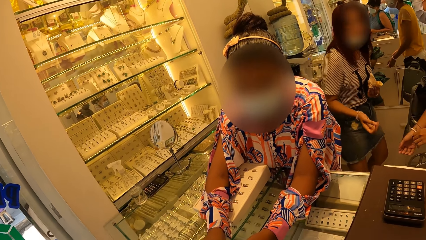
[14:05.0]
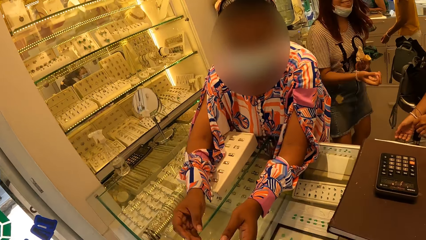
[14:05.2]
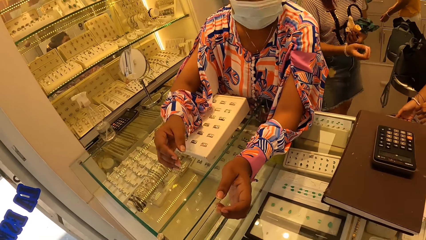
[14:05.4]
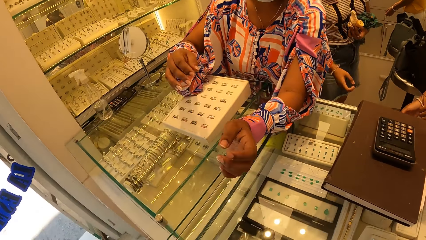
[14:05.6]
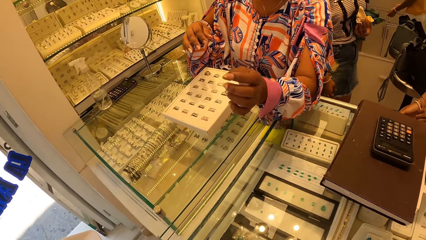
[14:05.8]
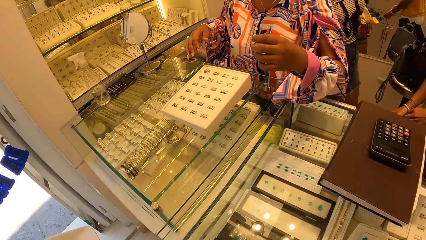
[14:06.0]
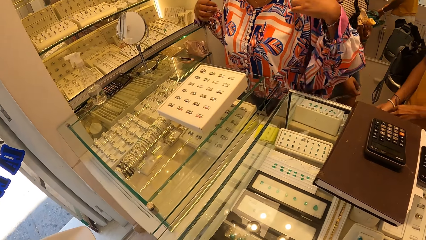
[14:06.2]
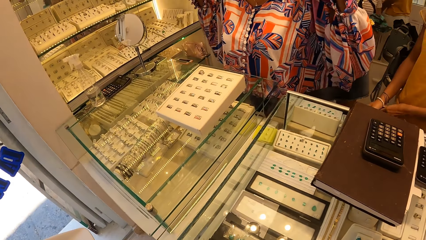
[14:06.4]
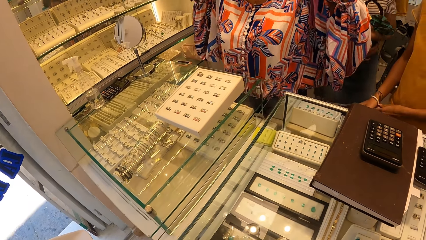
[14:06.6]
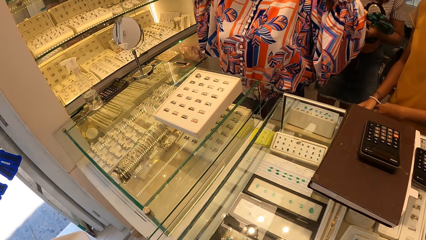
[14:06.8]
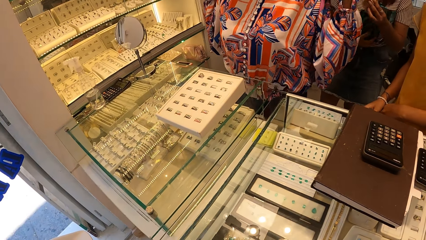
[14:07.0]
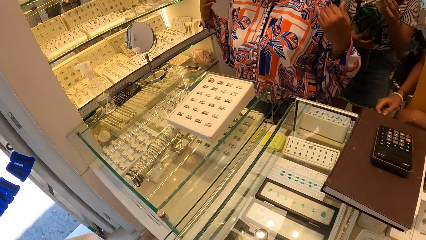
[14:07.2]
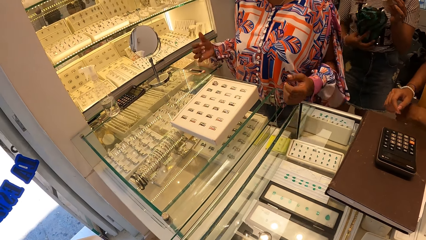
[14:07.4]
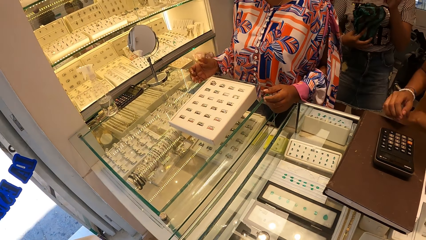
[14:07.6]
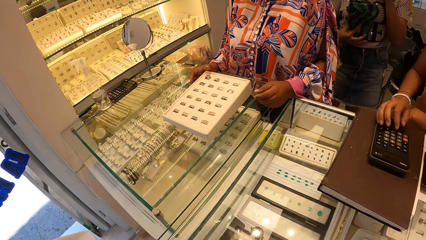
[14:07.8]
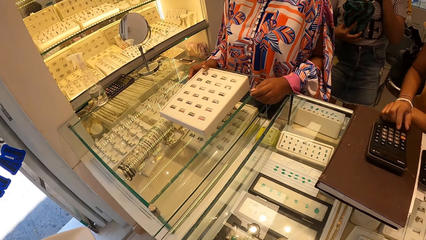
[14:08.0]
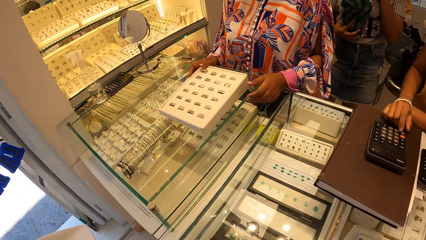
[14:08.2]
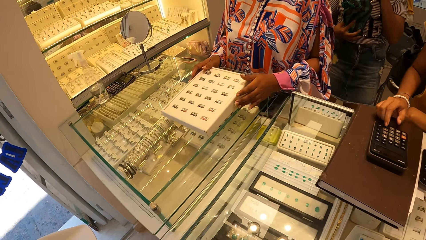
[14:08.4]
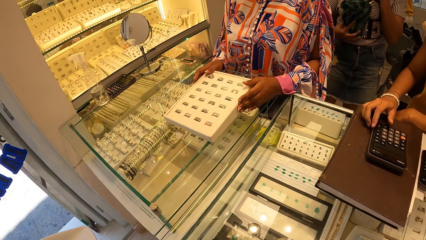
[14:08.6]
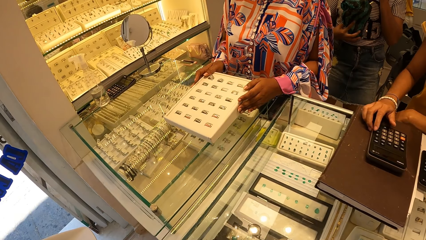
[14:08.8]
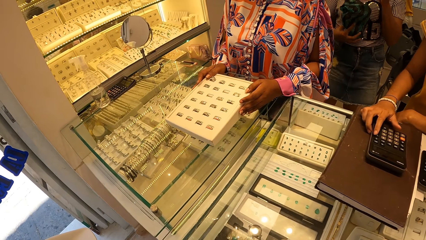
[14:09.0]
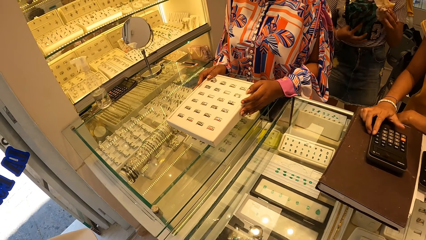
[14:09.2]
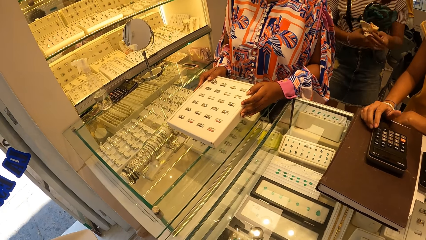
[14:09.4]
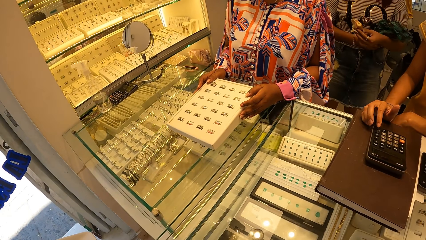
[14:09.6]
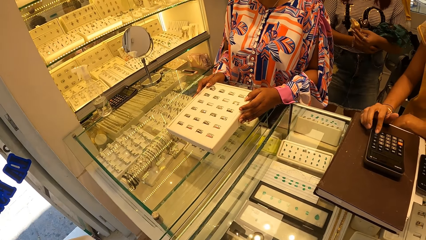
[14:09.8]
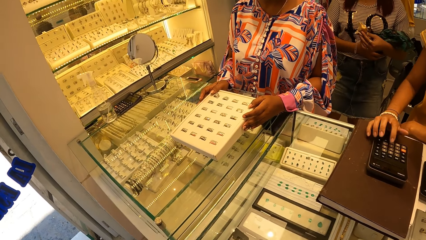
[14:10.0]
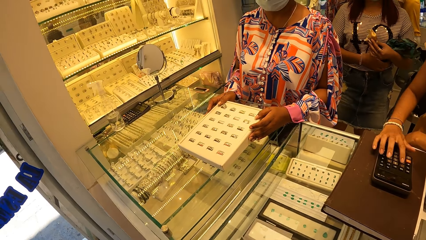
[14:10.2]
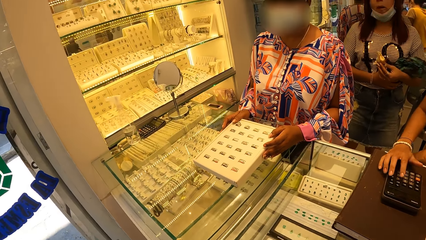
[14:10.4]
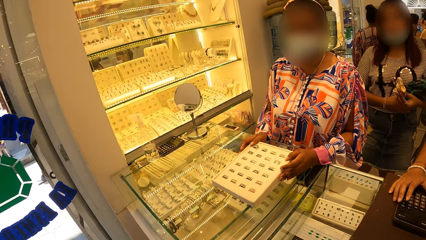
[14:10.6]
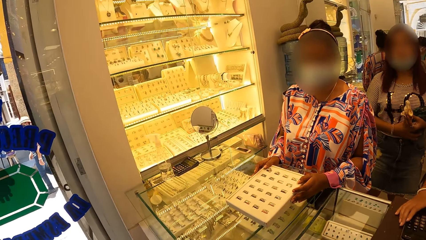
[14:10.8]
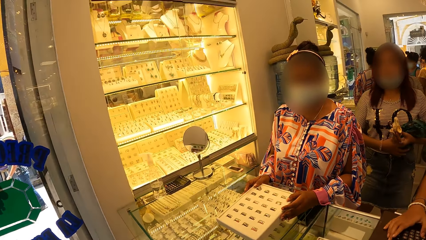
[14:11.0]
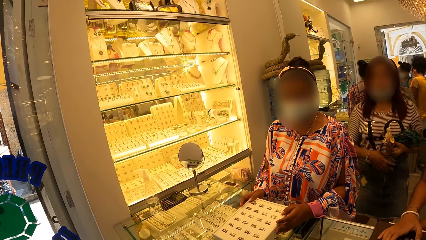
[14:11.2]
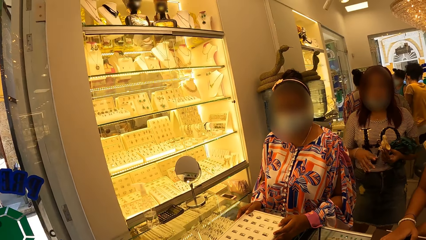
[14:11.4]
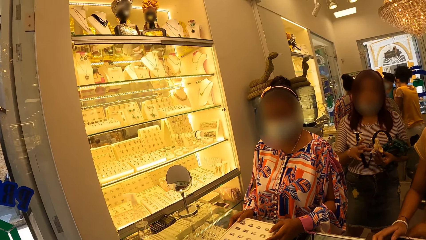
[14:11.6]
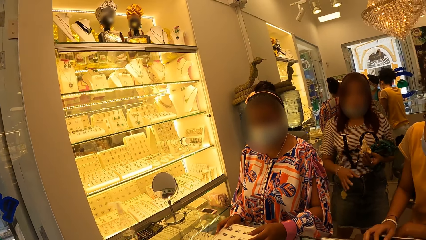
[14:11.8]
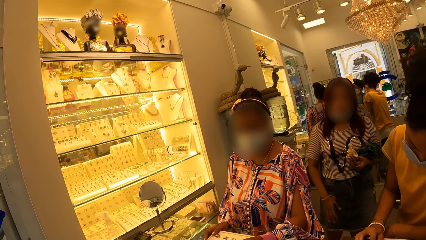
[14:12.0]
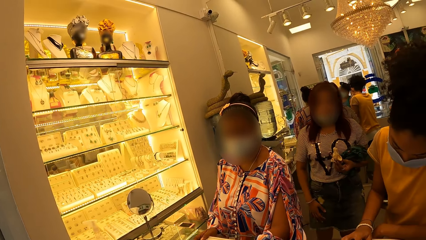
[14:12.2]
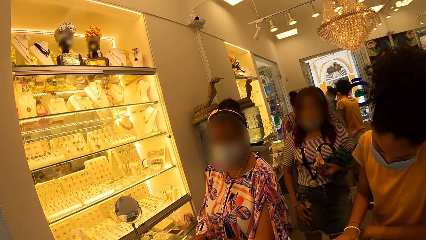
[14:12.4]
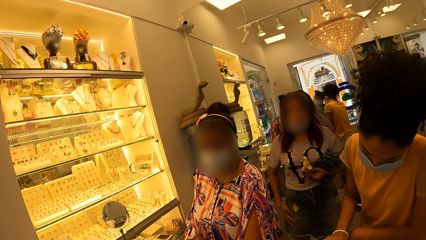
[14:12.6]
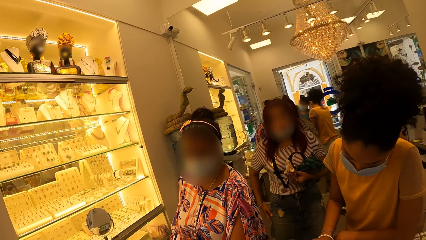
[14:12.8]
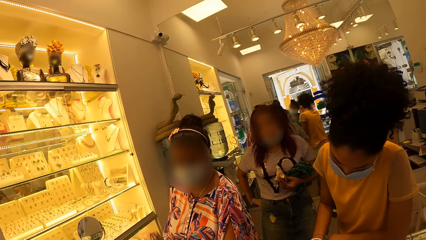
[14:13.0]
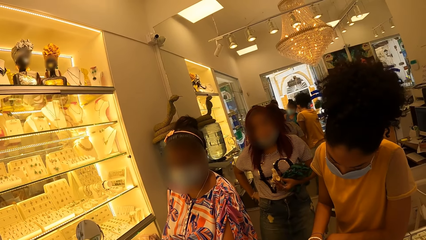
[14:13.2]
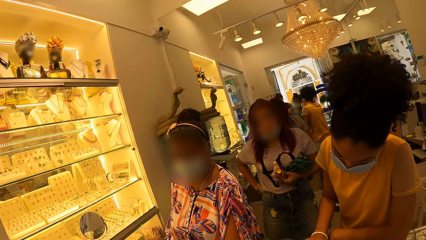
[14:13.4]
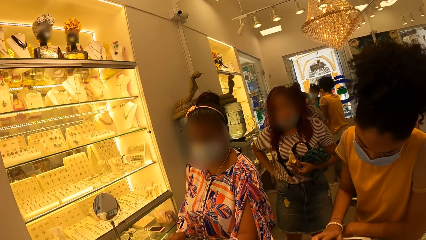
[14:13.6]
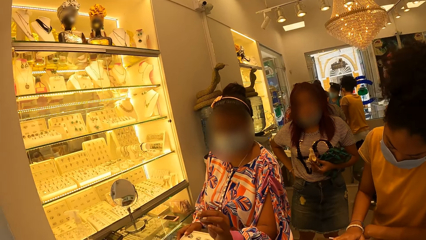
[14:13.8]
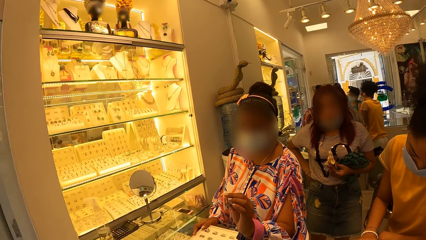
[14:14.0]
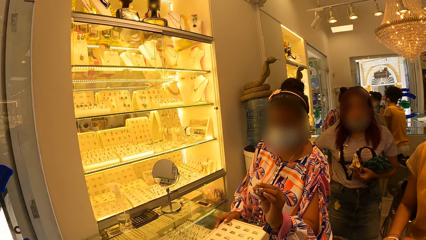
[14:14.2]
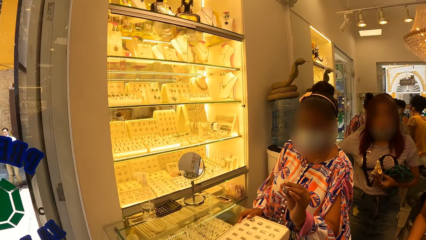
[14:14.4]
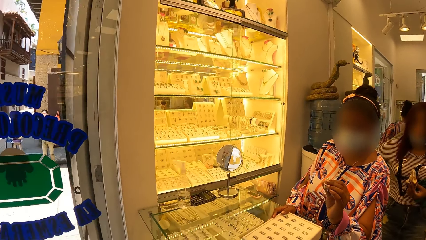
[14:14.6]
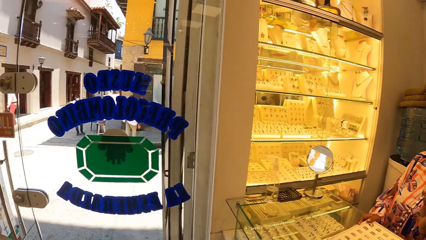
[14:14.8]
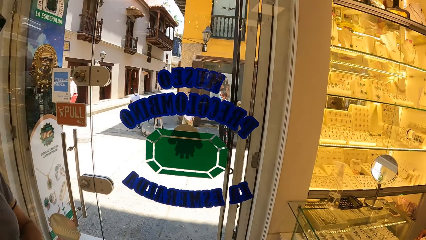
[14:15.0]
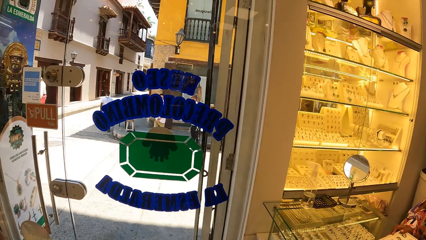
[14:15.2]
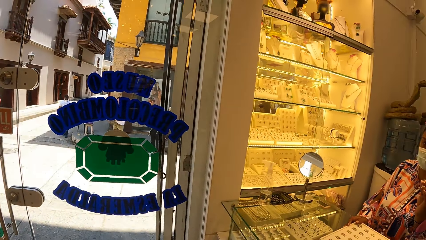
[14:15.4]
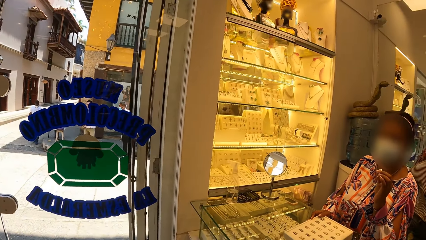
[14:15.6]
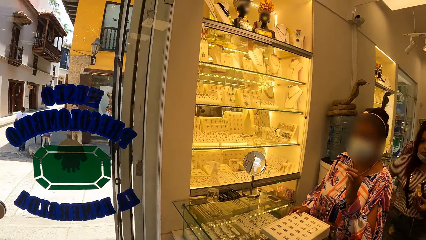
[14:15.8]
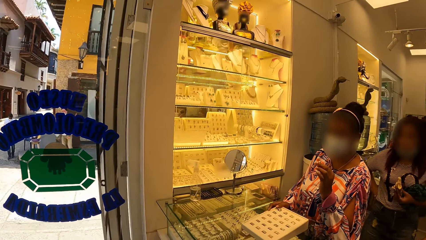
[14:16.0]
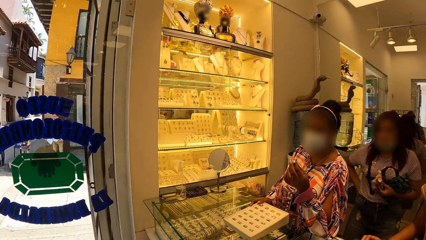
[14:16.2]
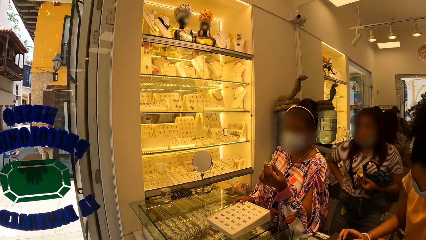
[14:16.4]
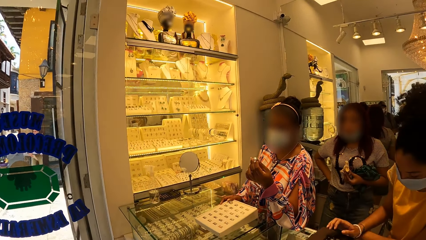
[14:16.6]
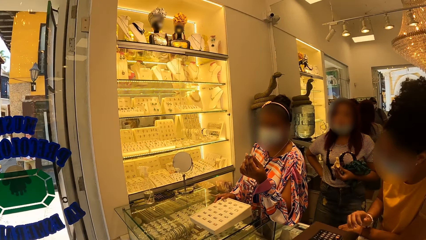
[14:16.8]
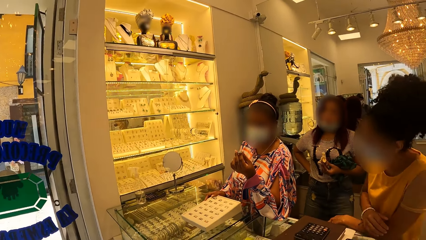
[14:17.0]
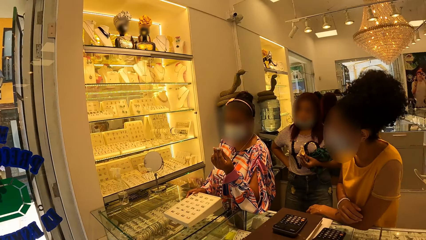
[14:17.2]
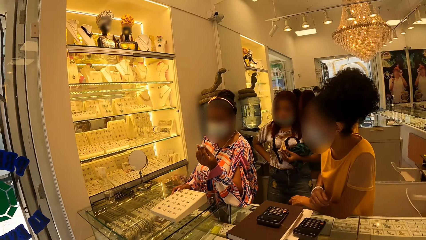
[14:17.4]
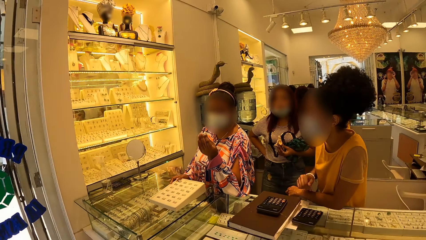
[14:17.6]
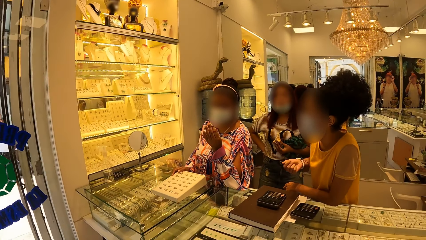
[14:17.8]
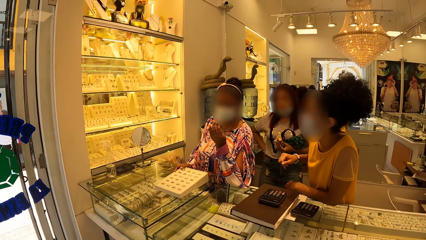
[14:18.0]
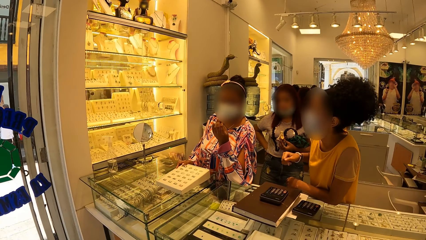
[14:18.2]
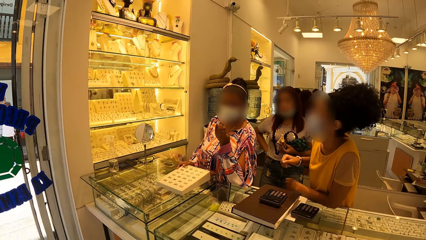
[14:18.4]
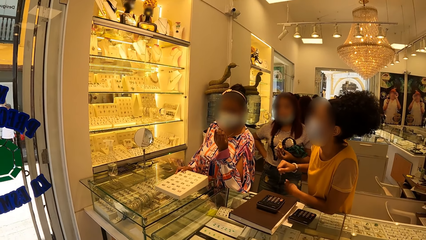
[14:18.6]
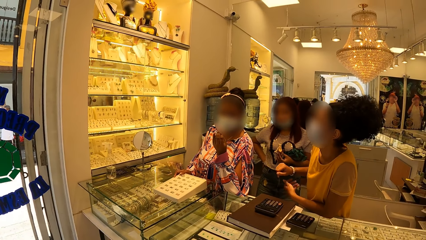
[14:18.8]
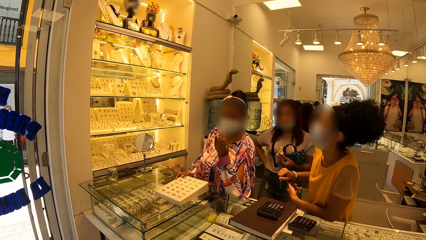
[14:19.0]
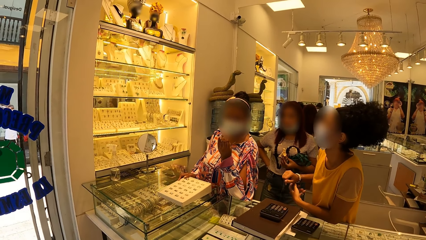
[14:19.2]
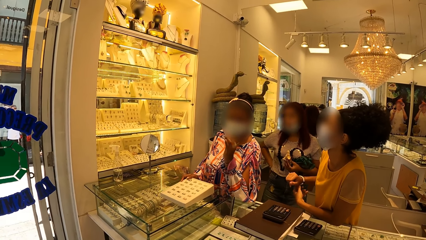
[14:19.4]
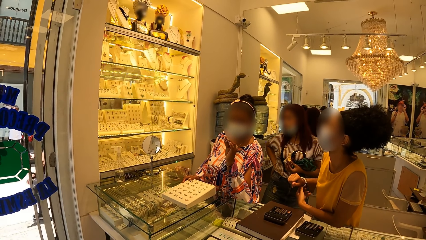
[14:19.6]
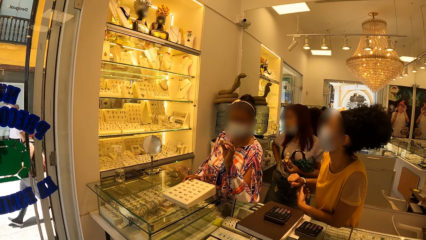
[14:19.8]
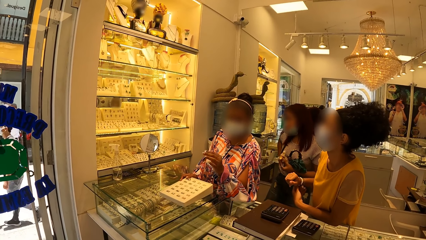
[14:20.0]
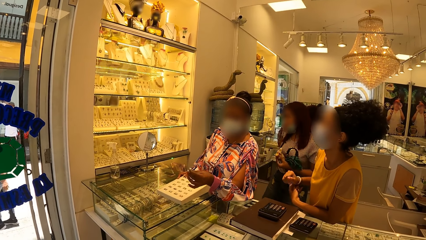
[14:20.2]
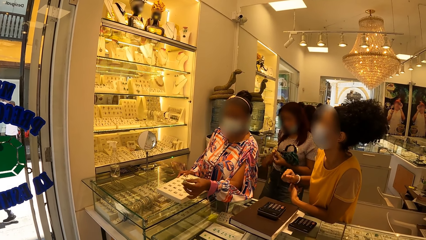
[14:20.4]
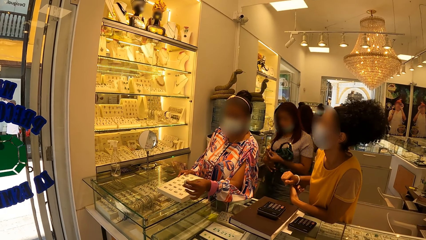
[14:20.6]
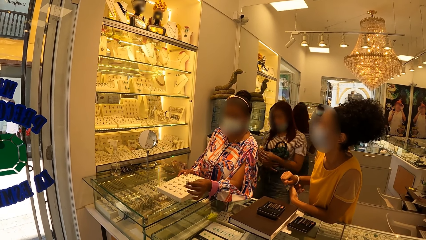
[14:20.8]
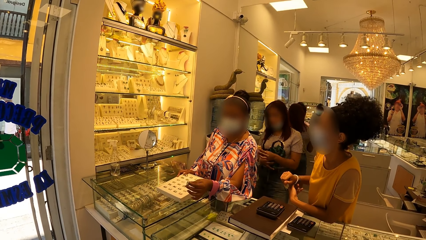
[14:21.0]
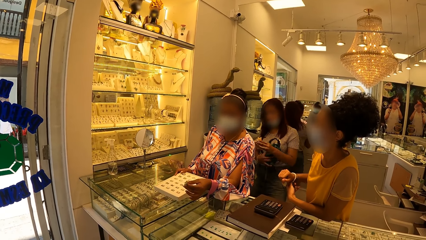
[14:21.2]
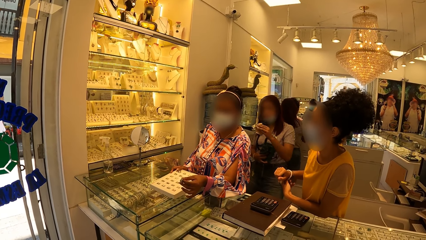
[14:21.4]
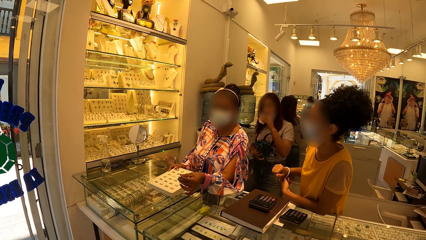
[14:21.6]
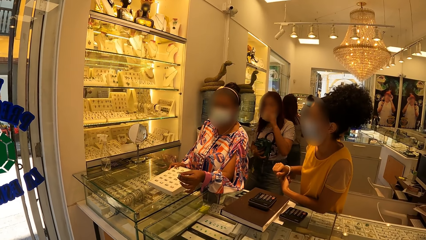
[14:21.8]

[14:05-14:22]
A person takes the ring from the camera wearer.
